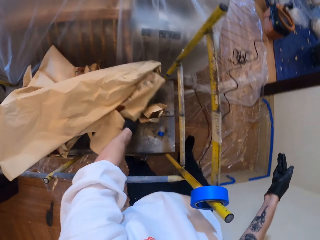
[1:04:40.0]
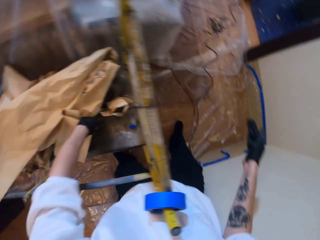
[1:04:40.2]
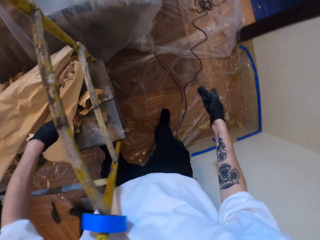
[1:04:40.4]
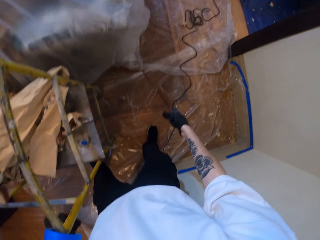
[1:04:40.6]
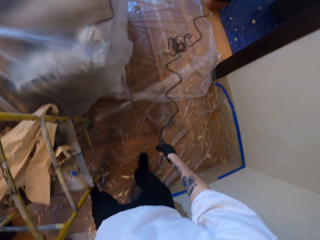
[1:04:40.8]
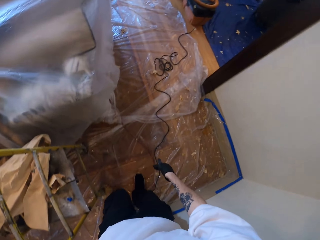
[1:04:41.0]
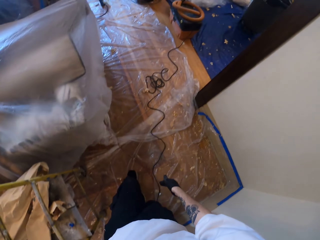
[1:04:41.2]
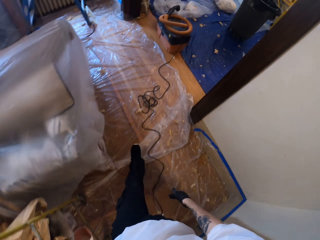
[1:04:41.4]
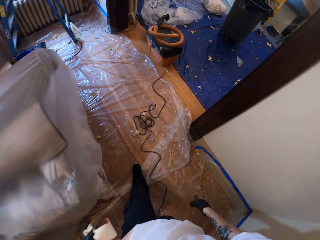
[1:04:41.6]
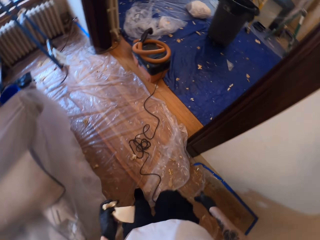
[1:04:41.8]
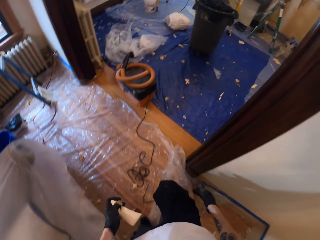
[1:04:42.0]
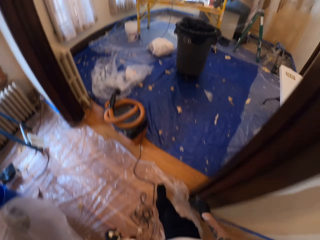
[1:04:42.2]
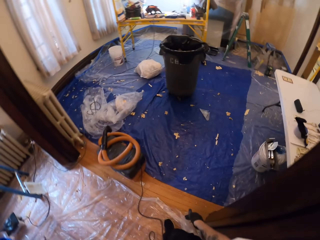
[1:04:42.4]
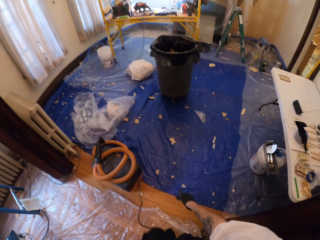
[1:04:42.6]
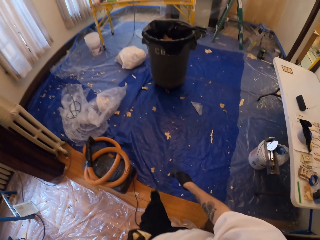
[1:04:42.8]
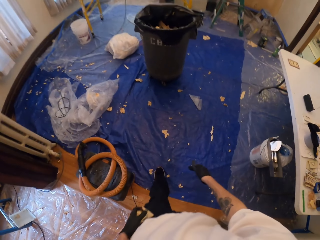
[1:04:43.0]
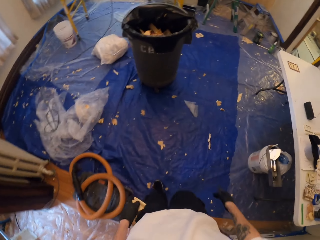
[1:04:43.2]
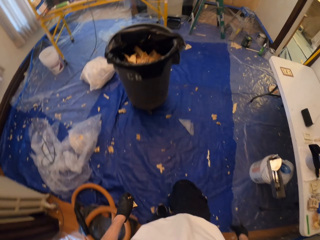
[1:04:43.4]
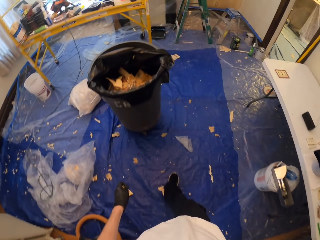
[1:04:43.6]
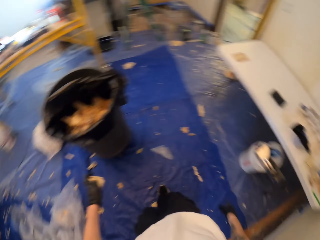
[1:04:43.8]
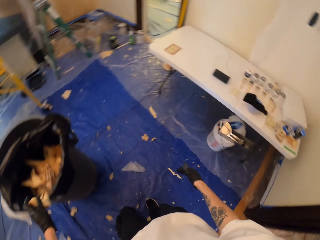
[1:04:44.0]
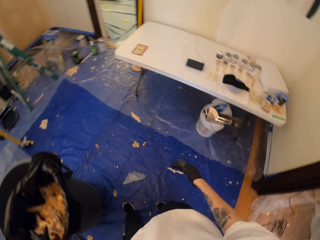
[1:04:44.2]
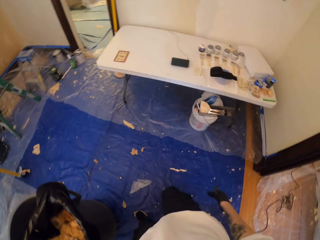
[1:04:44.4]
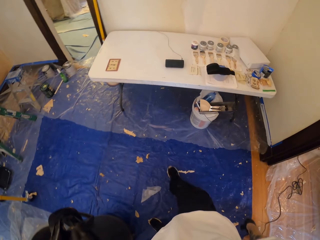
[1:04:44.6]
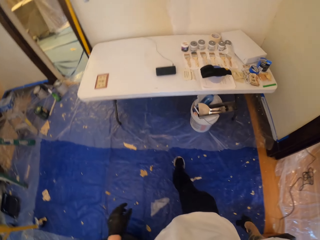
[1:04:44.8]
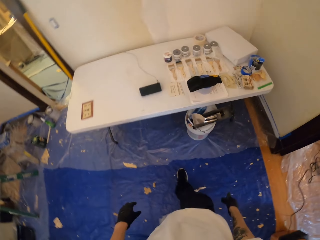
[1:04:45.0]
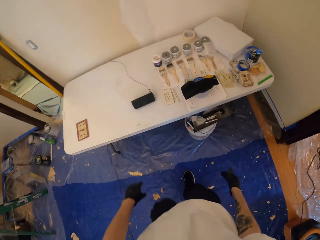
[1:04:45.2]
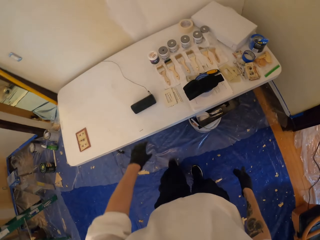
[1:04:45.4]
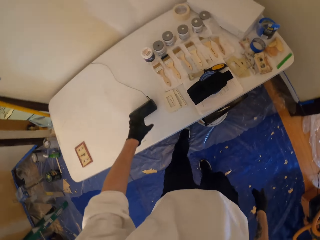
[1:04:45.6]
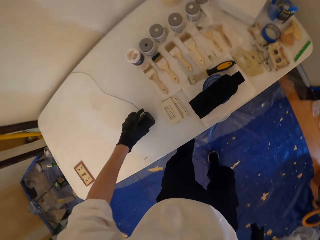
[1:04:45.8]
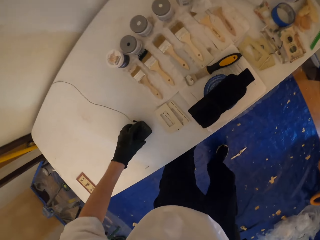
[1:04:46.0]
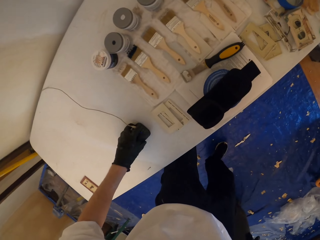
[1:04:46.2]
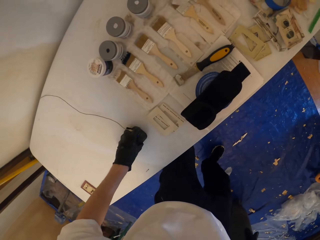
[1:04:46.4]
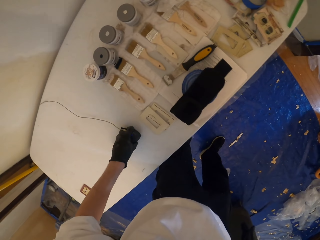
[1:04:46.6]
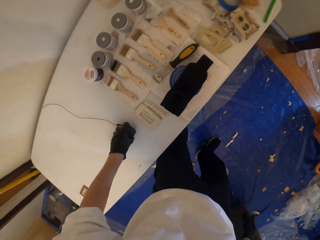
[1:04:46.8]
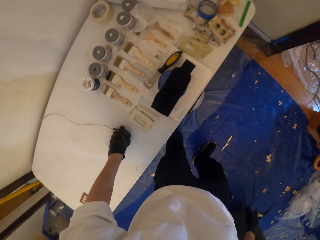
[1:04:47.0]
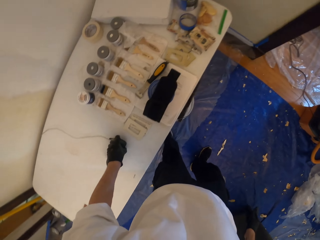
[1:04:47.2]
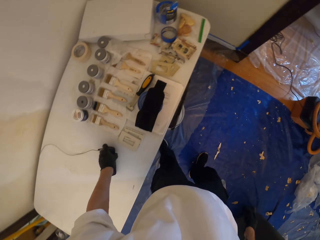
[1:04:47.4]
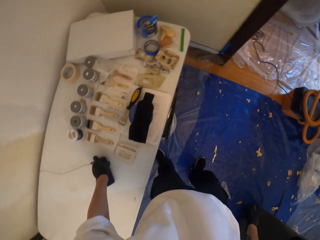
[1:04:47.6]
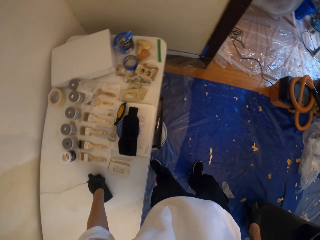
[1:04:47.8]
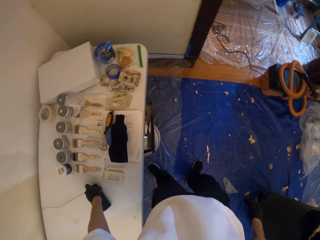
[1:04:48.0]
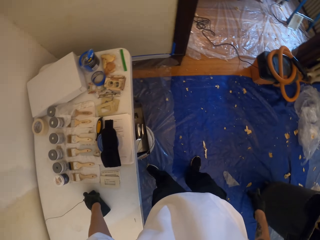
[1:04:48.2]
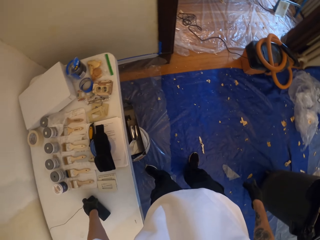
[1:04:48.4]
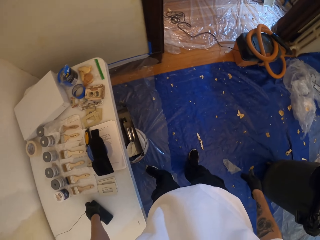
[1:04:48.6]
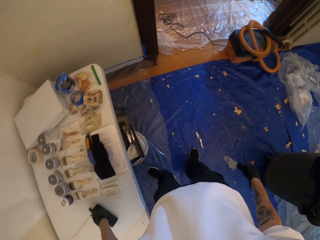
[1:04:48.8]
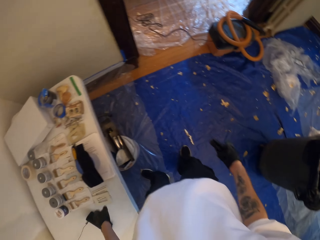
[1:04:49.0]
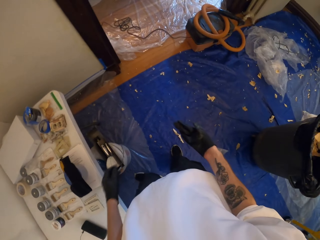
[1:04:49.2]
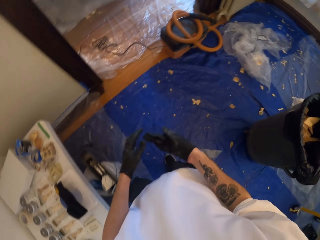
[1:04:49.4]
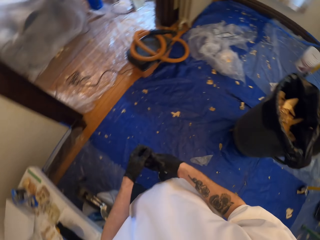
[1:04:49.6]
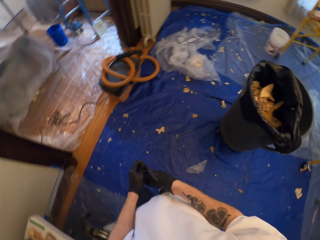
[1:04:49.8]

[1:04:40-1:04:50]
The camera wearer touches a paper. They walk in the house. They walk towards the bin. They drop the waste in the bin. They hold a phone. They touch the radio on the table.

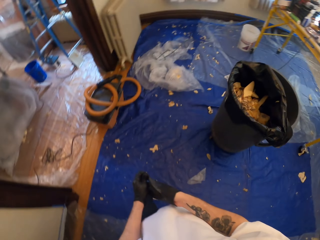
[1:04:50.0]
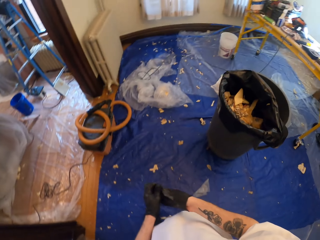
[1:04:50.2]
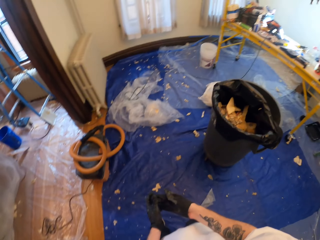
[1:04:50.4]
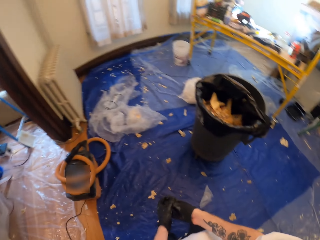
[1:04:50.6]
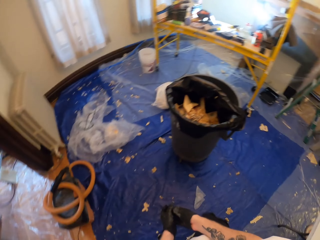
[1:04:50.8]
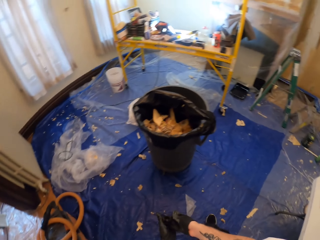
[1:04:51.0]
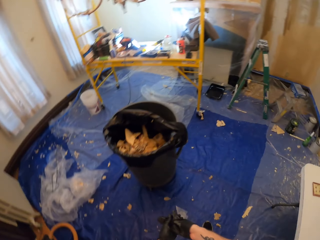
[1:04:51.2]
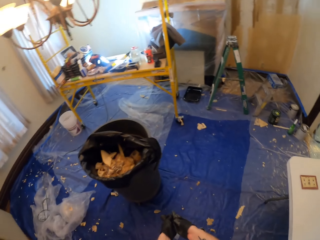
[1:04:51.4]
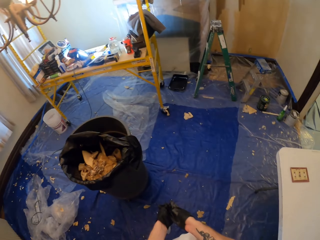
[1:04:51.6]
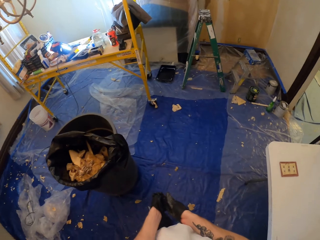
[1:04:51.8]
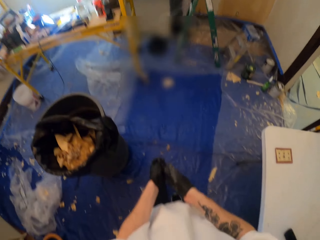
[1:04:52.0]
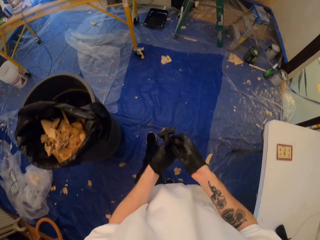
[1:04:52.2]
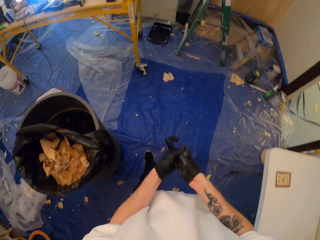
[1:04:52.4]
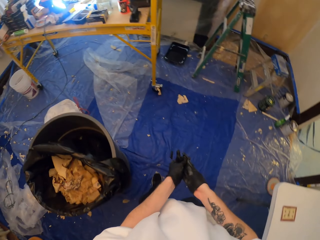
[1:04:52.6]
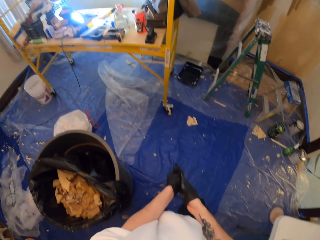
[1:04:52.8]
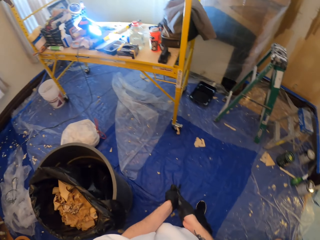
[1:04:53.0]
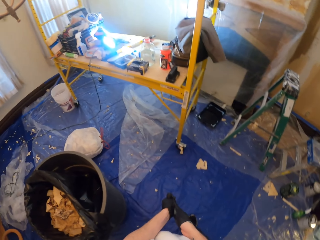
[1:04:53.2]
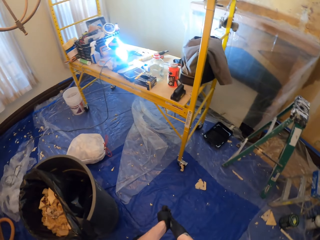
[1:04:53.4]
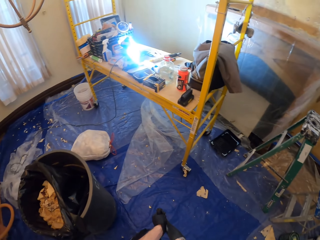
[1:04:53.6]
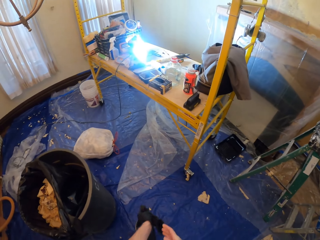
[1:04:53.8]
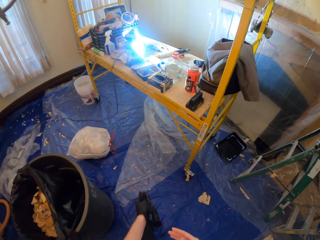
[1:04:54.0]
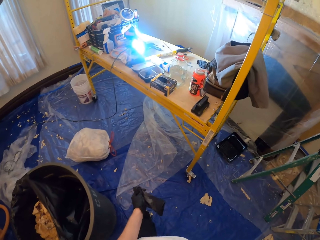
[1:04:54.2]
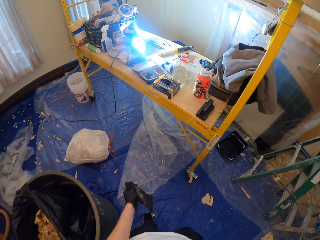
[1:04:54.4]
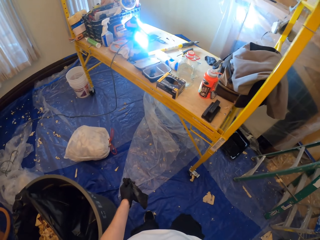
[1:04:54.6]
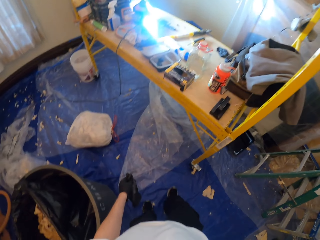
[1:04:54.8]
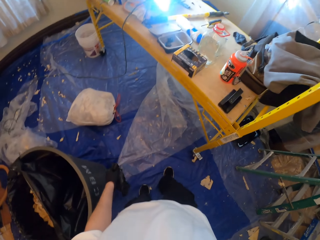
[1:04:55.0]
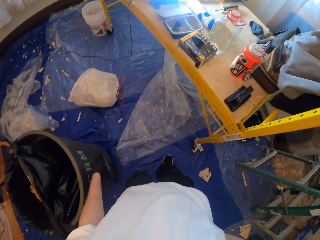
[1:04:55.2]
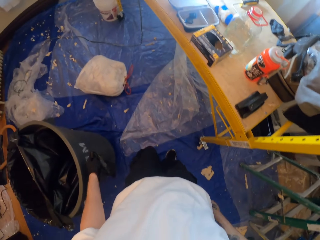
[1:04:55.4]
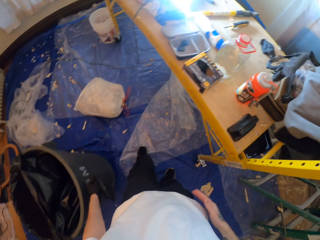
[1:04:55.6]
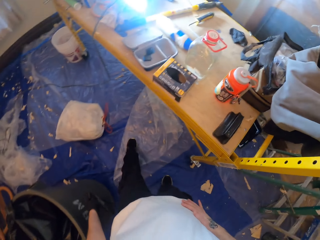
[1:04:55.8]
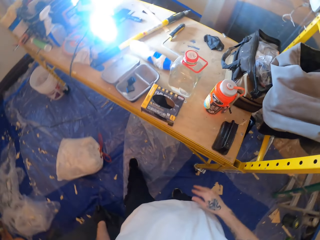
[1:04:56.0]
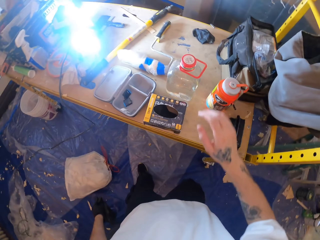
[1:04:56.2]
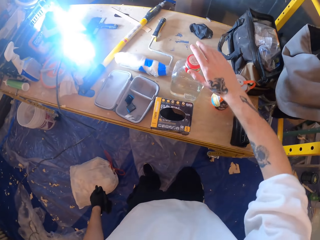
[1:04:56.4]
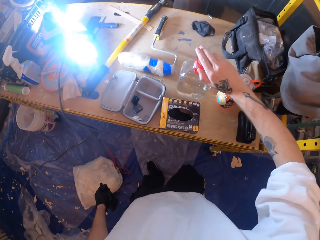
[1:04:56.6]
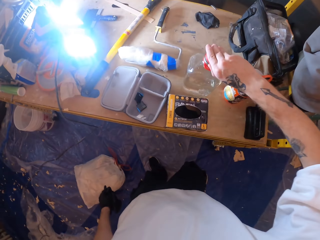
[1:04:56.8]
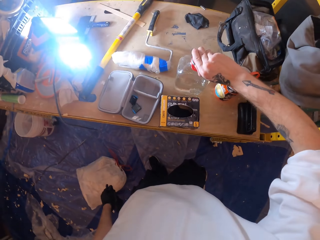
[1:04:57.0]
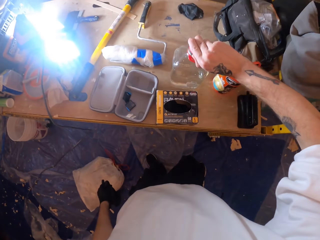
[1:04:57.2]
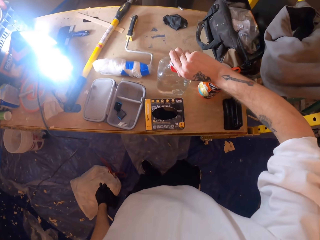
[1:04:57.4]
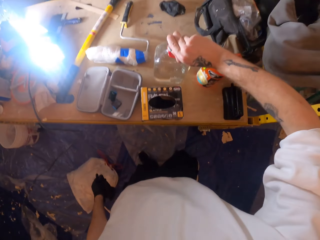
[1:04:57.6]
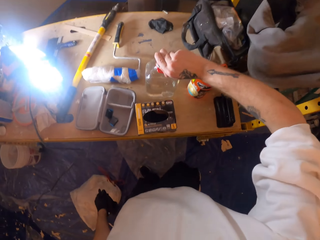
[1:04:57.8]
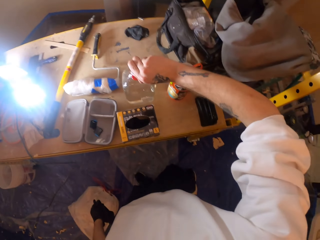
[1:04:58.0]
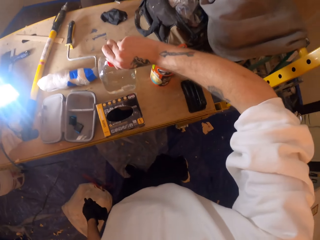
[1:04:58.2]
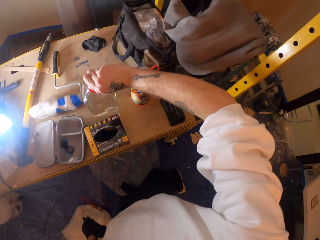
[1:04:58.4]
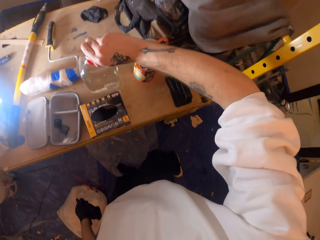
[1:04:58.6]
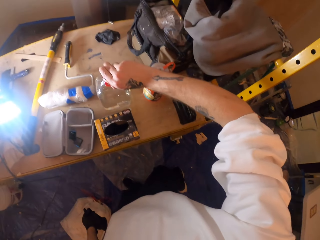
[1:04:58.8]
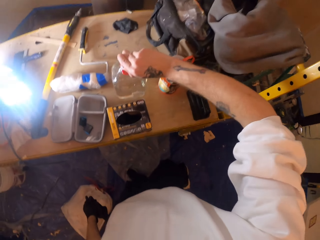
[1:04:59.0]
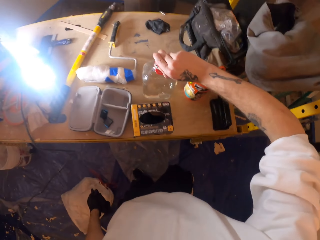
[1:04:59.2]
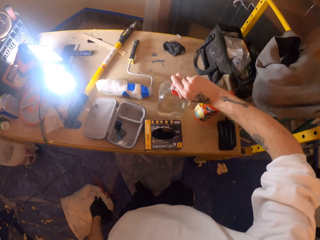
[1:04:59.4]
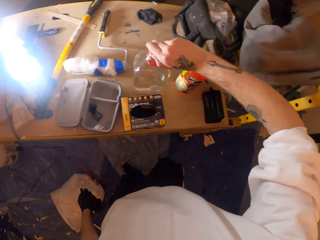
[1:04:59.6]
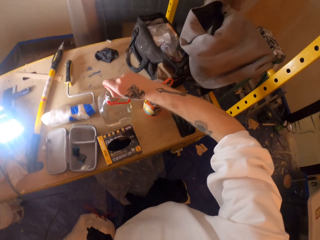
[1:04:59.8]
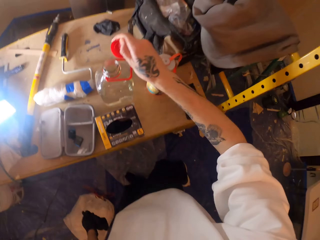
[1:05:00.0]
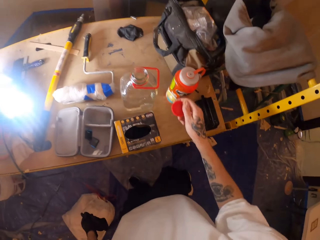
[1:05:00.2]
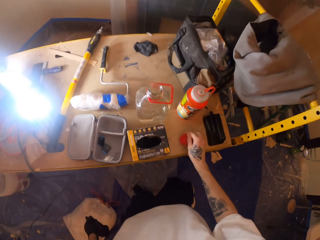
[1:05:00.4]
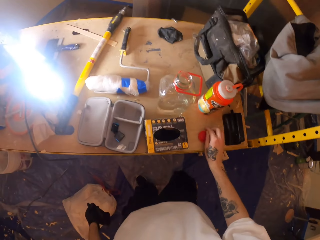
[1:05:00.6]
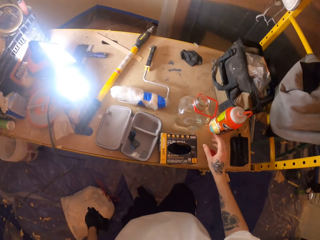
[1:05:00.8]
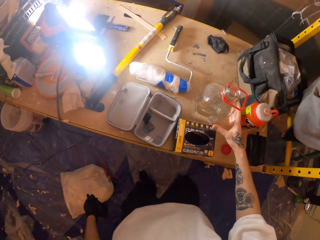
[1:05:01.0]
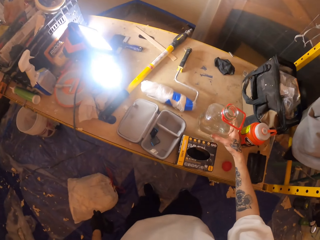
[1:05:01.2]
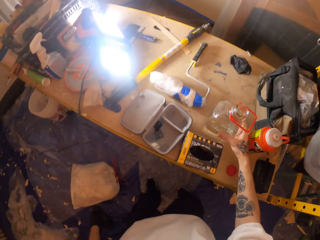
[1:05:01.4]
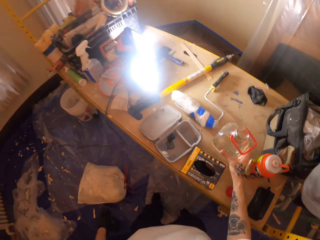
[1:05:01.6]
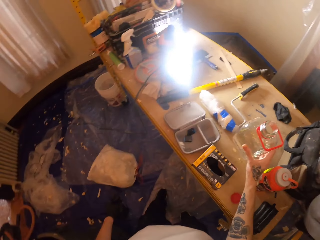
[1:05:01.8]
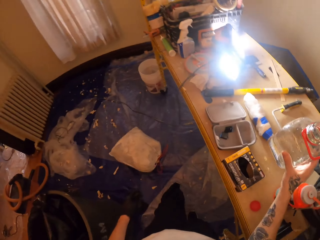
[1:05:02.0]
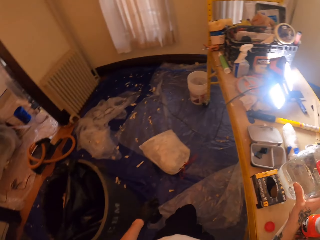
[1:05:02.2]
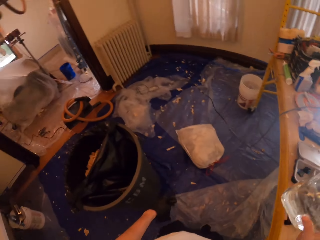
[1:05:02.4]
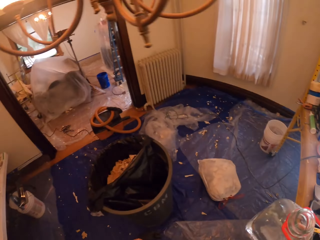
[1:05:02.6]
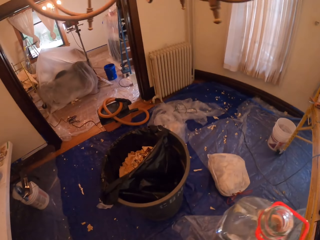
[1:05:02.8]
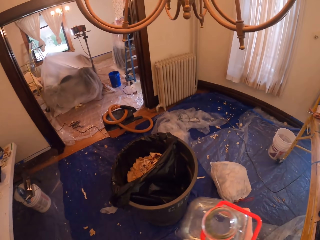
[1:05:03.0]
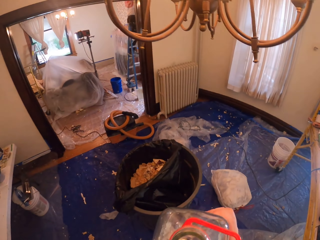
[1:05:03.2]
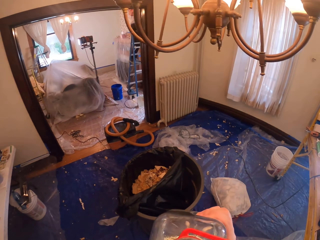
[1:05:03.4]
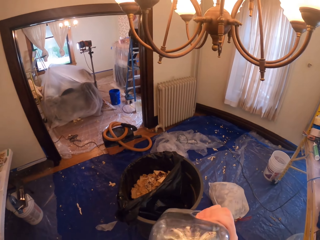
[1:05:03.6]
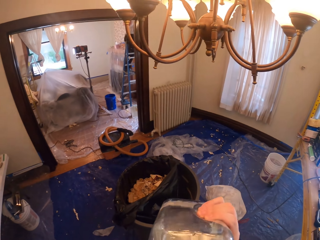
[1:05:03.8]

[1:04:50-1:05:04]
The camera wearer looks around. He removes the gloves from his right hand. He opens a bottle. He touches the cap of the bottle. He removes the cap of the bottle. He puts the cap on the table. He picks up the bottle of water from the table.
